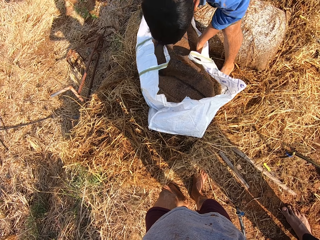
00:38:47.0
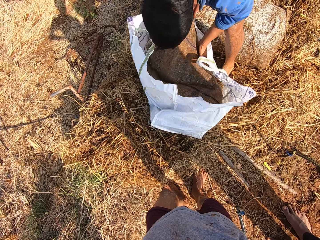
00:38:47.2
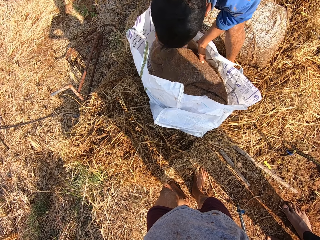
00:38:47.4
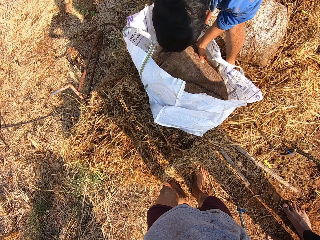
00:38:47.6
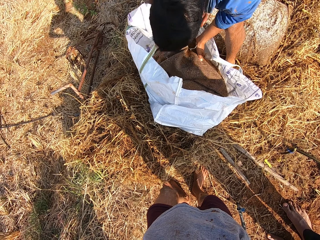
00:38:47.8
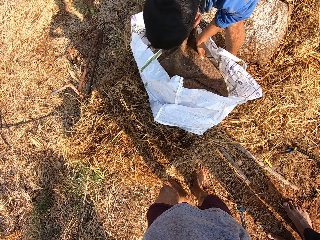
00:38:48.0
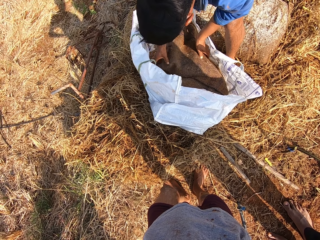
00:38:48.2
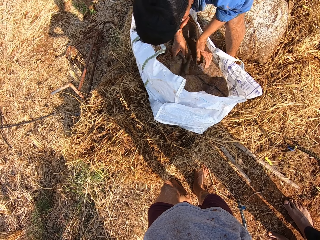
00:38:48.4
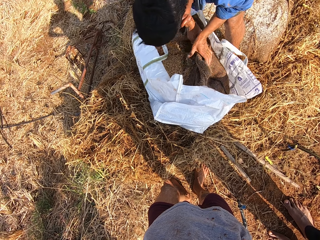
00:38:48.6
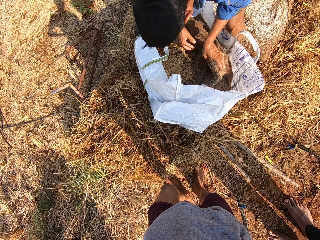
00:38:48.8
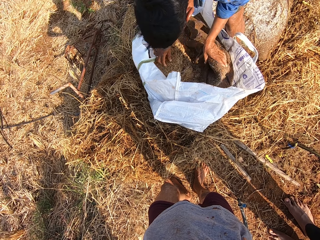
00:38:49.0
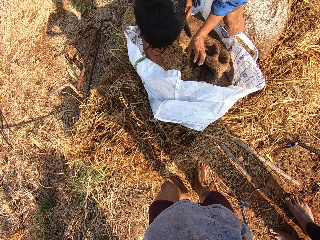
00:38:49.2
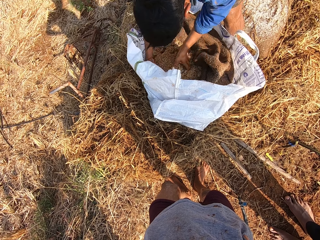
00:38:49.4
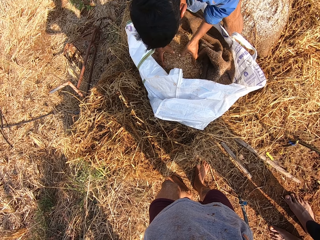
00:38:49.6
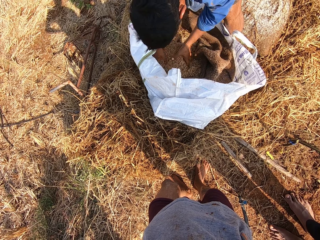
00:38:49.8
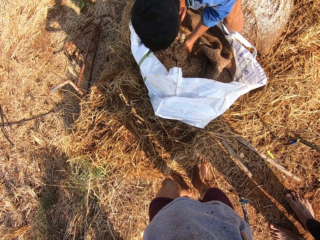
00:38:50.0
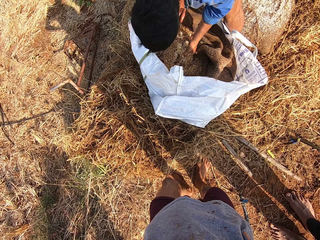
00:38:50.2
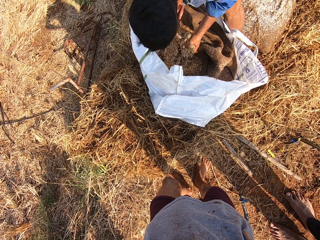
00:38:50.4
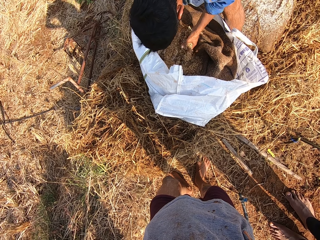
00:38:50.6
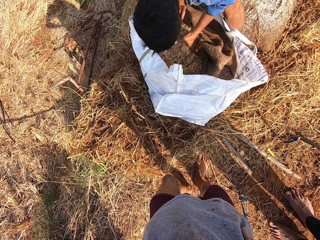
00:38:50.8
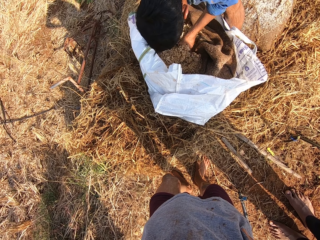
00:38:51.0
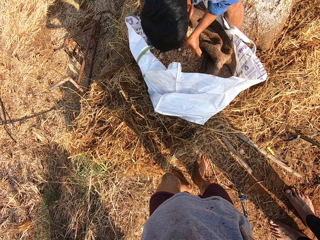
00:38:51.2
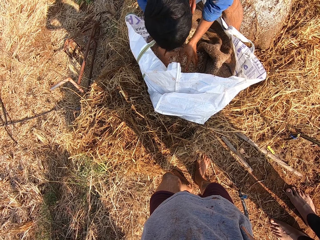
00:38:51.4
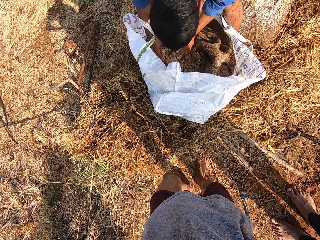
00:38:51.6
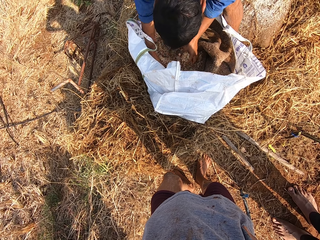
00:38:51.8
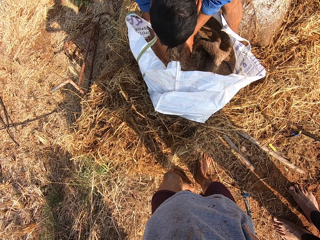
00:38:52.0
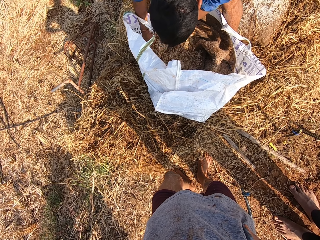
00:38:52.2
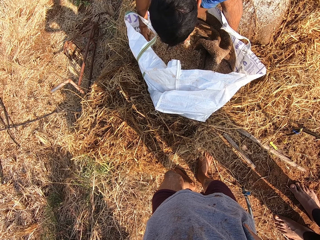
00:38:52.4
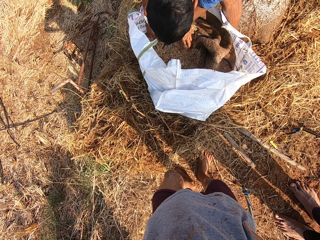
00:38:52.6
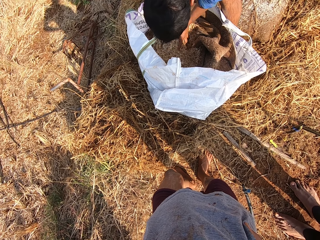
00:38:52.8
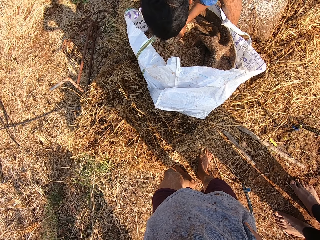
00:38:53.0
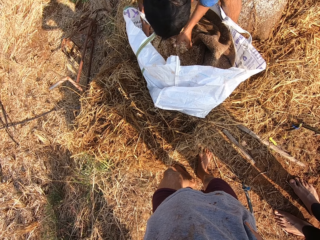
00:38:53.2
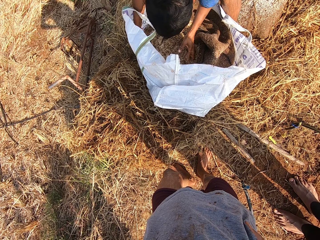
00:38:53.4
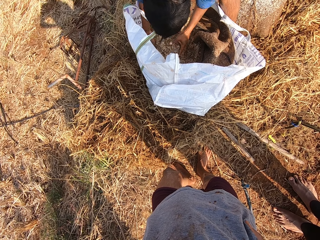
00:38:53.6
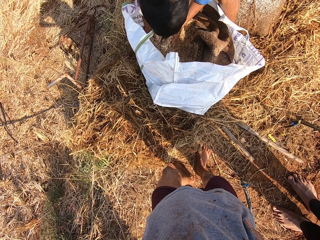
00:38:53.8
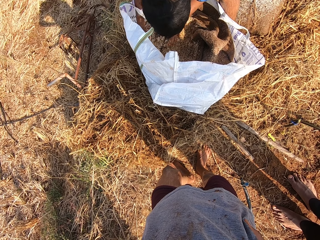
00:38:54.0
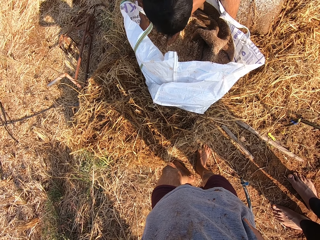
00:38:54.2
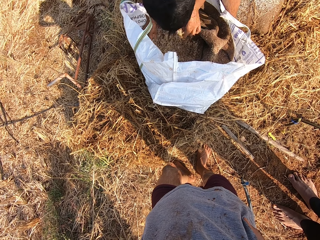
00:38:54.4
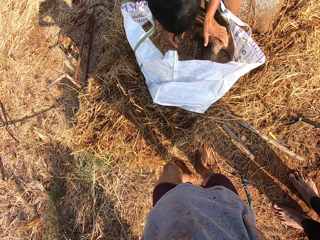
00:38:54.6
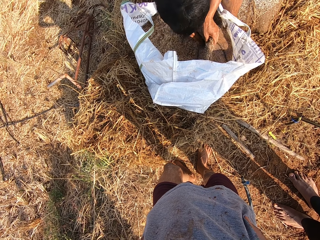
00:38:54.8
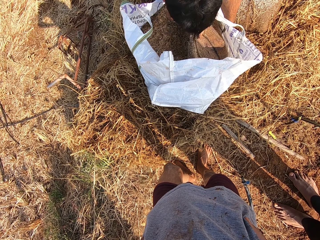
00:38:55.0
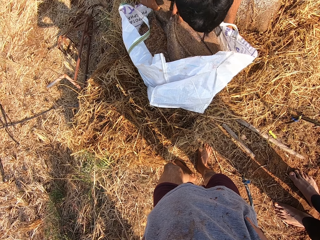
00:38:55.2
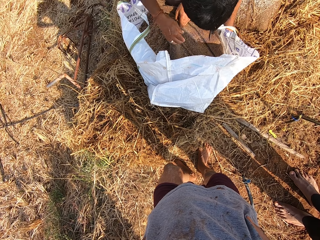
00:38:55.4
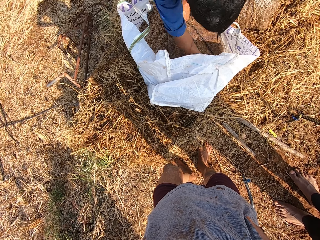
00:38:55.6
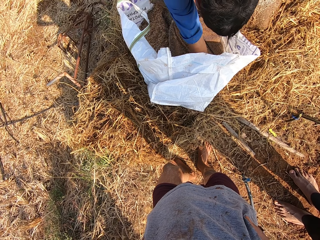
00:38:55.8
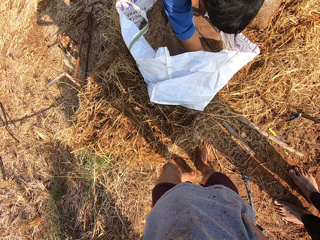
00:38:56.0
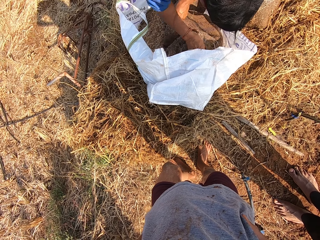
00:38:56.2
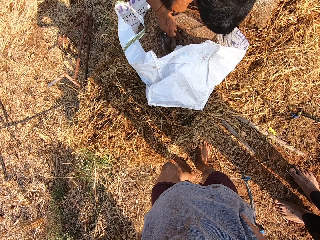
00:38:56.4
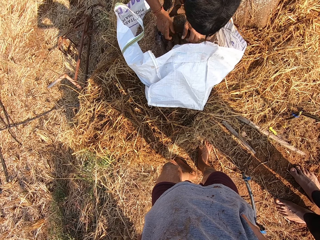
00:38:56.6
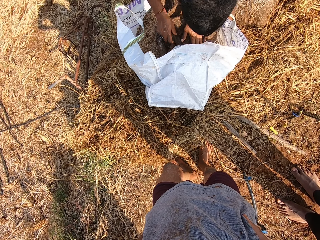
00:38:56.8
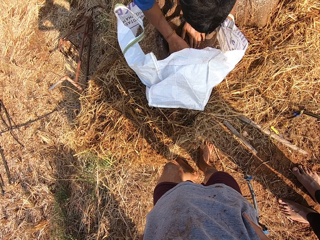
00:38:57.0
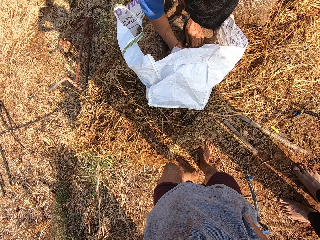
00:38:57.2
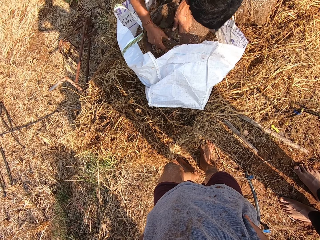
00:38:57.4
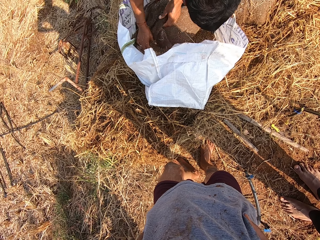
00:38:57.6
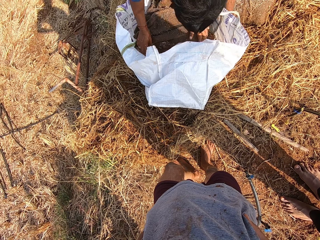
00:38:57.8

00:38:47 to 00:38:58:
A man offloads fertilizers from the sack into the sack bag with his hands. The man breaks the fertilizers in the sack with his hands. Another man talks. The first man touches something. The first man offloads fertilizers from the sack into the sack bag with his hands again.

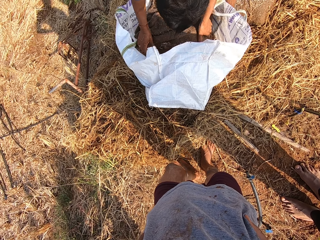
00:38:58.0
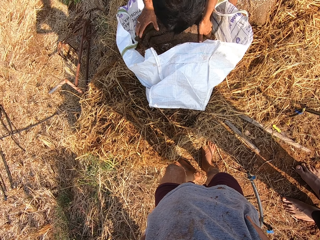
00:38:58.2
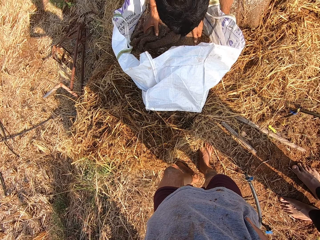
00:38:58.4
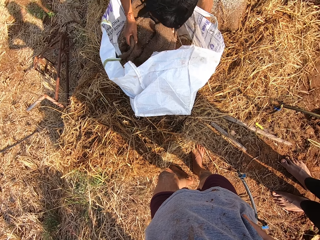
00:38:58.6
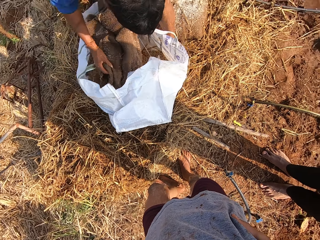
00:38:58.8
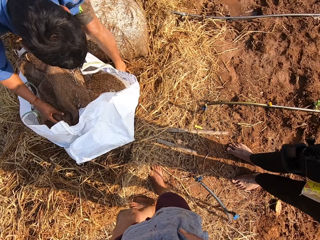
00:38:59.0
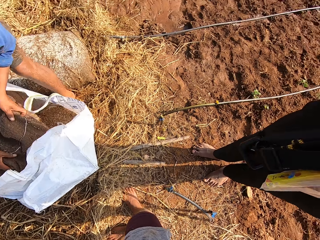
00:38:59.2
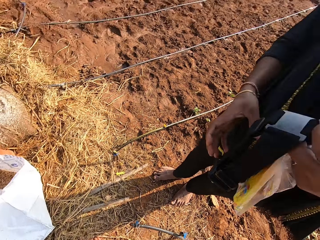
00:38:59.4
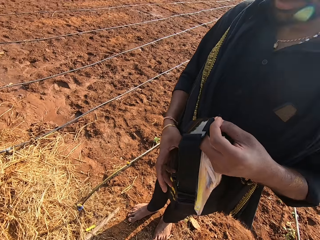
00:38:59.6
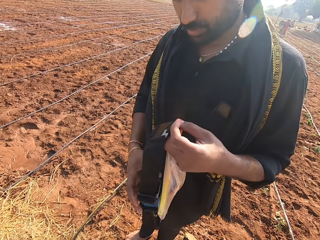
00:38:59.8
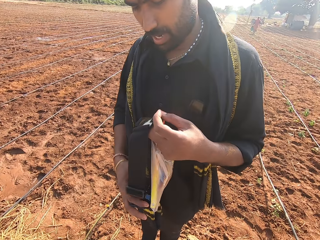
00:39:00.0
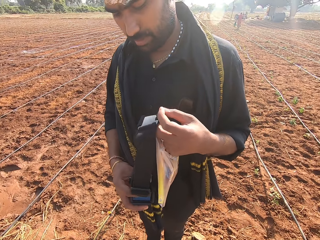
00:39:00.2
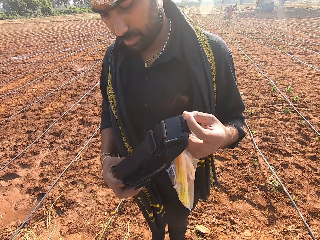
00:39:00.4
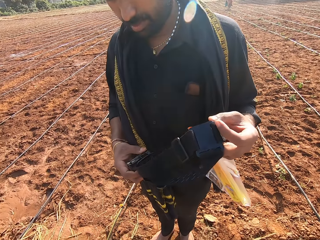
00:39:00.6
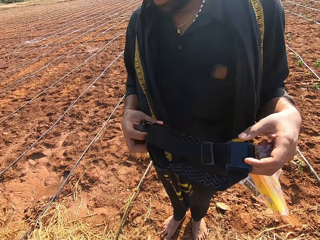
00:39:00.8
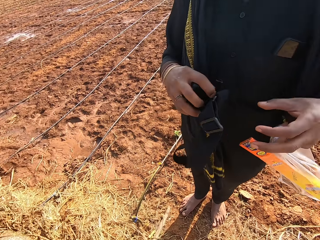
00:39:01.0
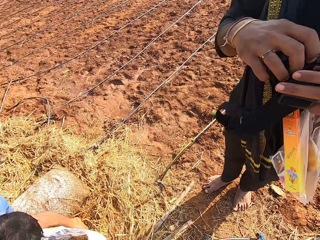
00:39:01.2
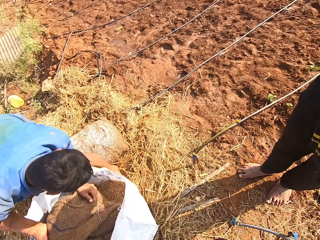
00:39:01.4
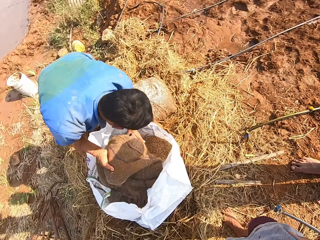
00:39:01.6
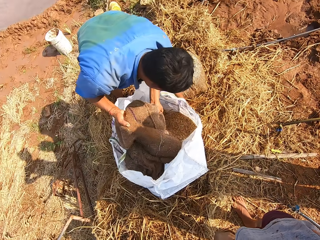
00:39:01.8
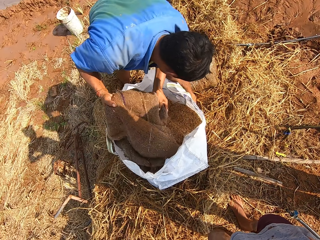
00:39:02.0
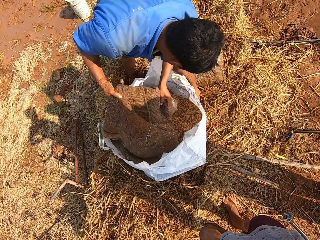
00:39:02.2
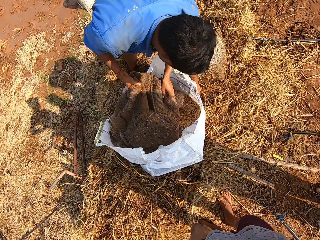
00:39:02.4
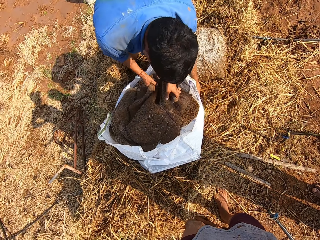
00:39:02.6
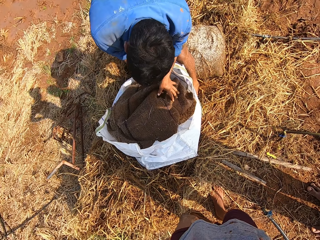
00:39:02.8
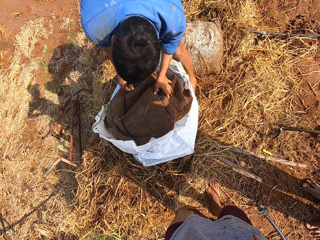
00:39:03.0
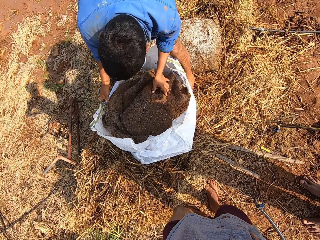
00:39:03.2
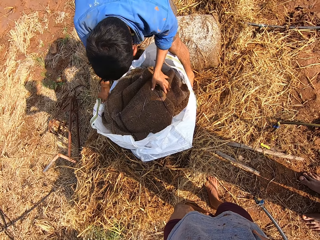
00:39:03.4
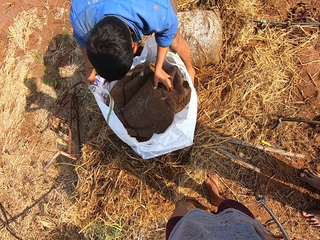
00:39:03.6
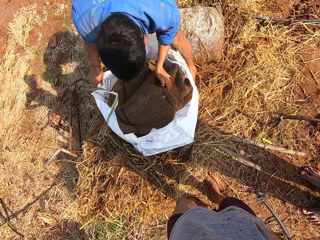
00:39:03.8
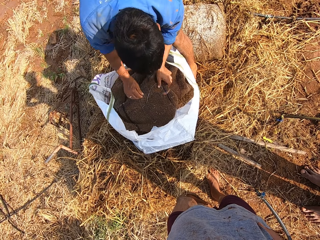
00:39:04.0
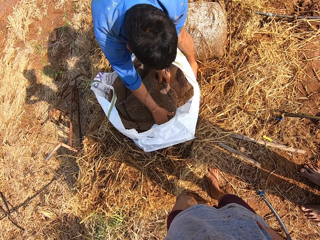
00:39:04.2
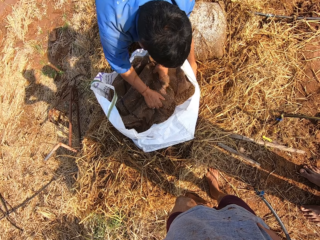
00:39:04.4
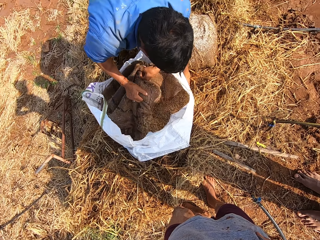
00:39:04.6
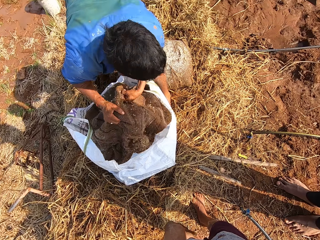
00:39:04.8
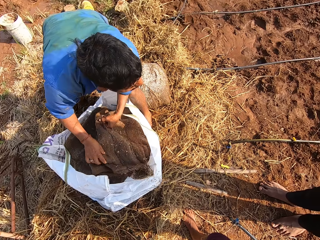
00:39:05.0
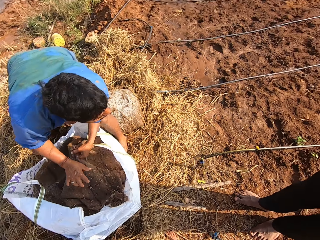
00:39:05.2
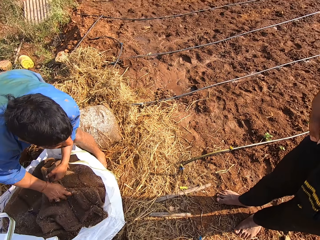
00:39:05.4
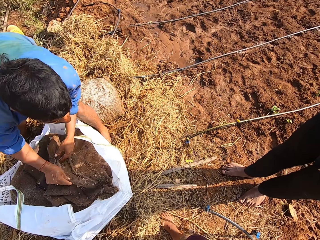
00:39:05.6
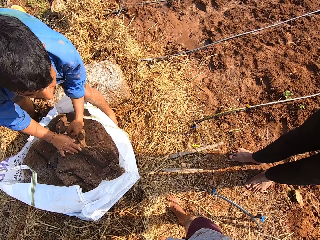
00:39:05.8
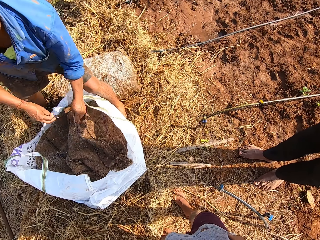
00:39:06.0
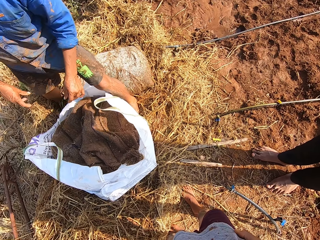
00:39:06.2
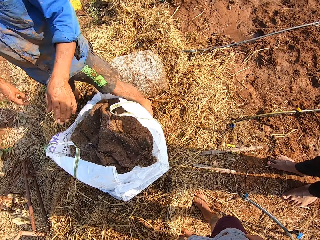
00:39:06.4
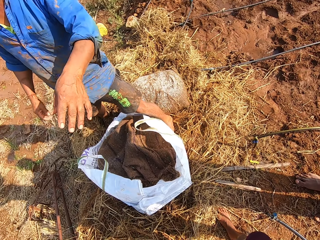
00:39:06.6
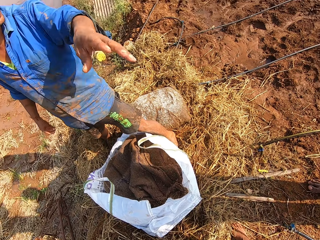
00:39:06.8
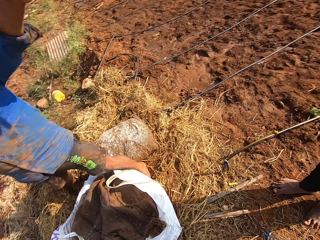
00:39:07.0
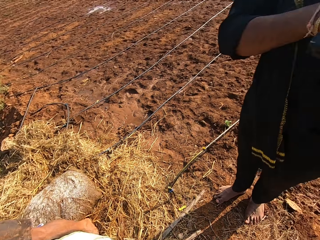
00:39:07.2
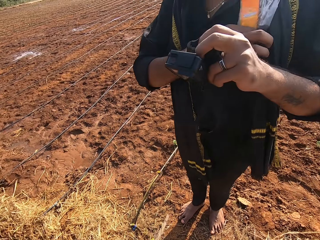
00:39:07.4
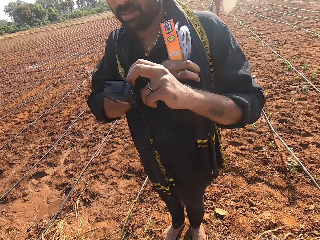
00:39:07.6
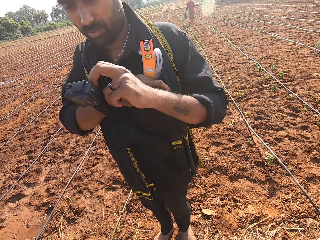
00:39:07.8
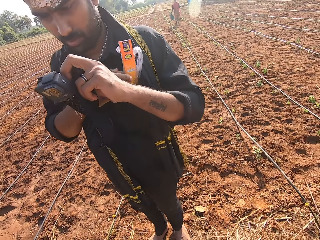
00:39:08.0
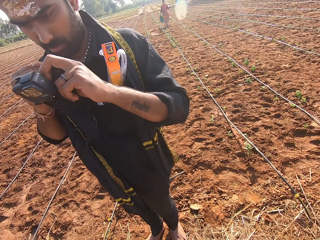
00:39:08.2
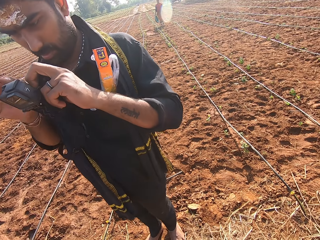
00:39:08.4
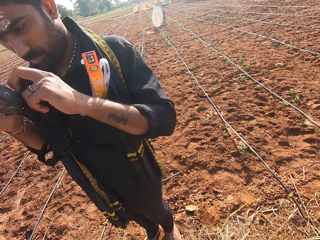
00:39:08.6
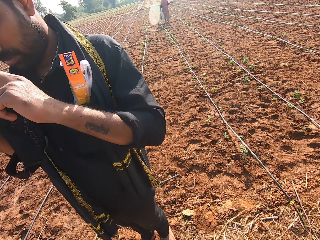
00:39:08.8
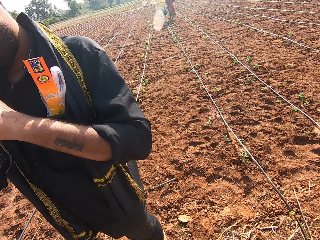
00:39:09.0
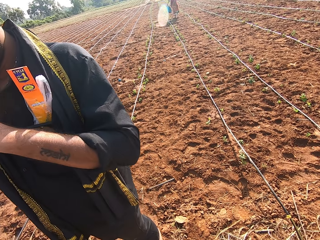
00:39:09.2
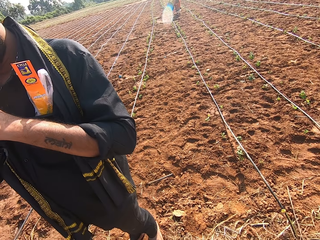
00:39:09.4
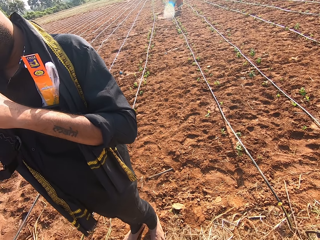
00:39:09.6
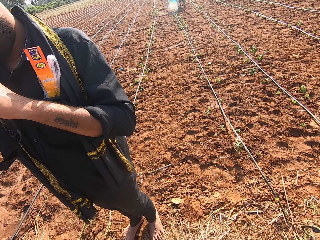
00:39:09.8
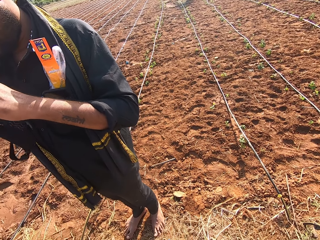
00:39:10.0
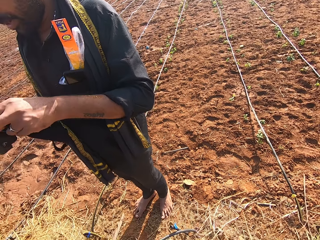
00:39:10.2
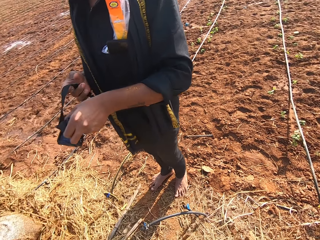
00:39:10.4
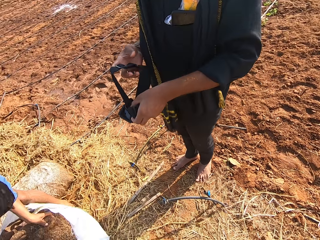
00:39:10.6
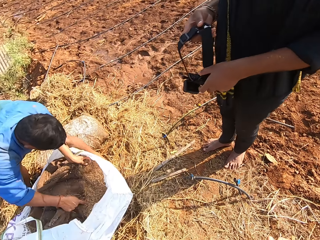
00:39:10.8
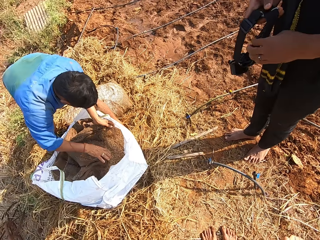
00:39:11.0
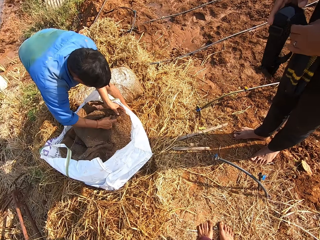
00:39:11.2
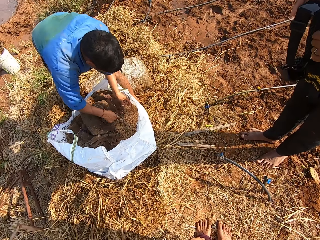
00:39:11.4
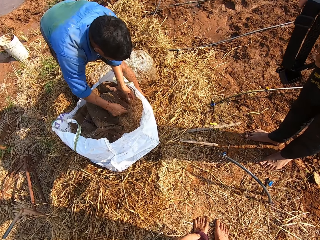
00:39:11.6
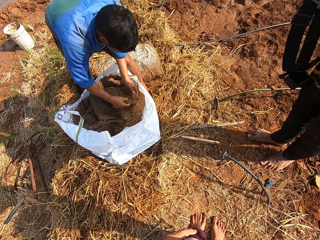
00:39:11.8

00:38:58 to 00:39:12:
A man holds a camera in his hands. The camera wearer looks around. Another man adjusts the sack bag with his right hand, removes something from the sack, and offloads fertilizers from the sack into the sack bag with his hands. The camera wearer talks with the second man. The first man puts a nylon in his shirt pocket with his right hand. The camera wearer talks to a woman. The first man holds the camera. The second man offloads fertilizers from the sack into the sack bag with his hands again.
